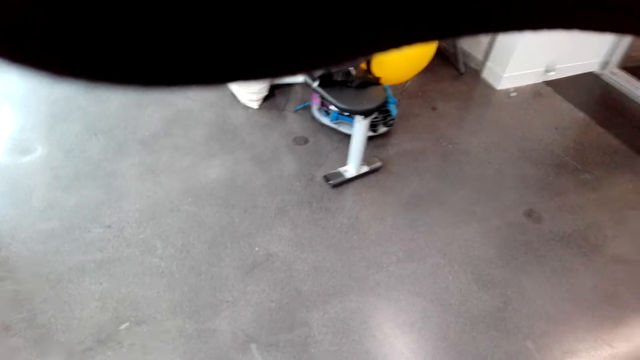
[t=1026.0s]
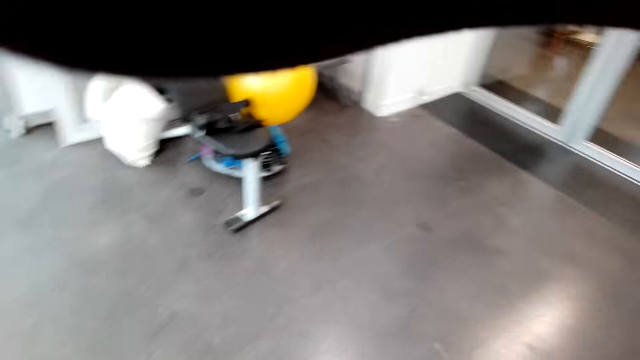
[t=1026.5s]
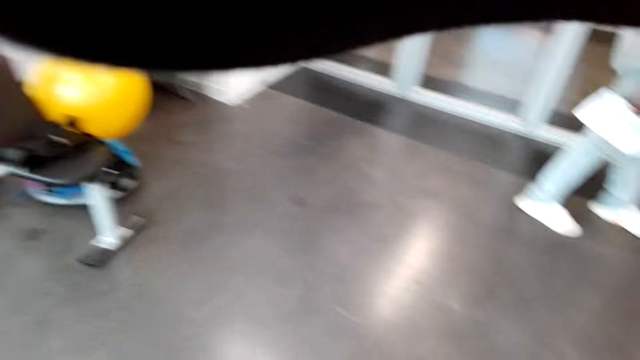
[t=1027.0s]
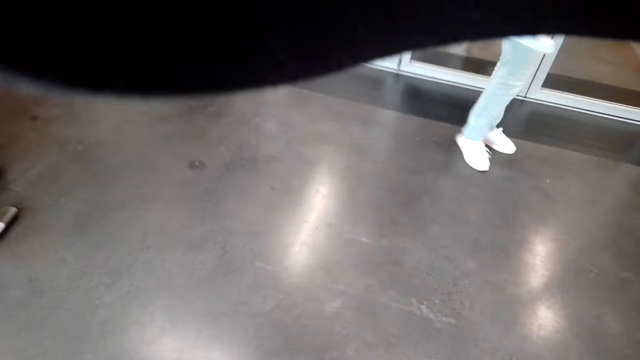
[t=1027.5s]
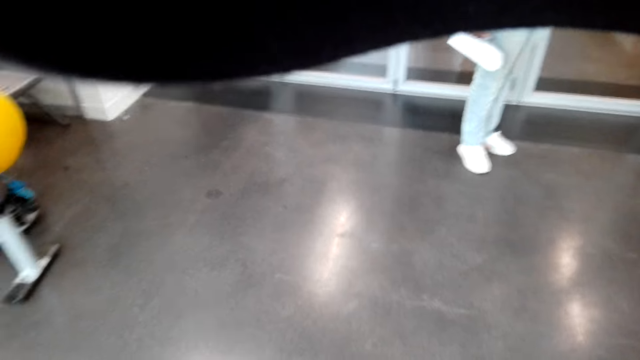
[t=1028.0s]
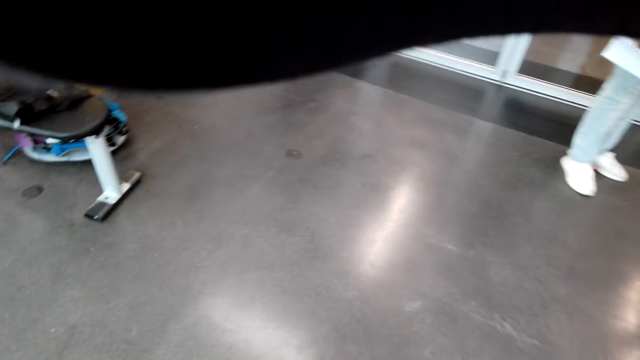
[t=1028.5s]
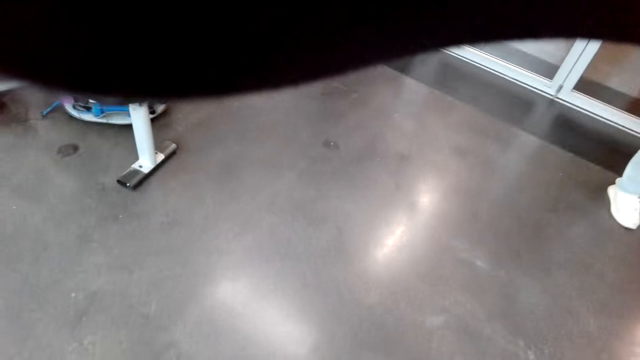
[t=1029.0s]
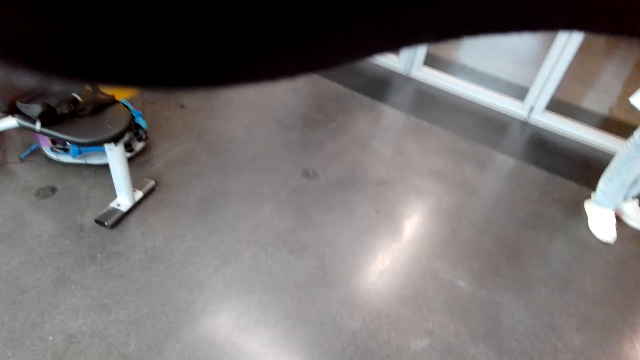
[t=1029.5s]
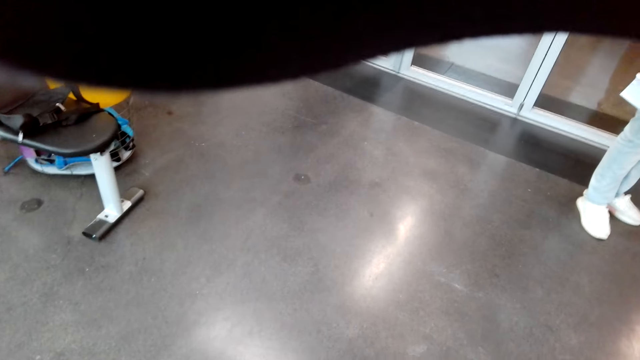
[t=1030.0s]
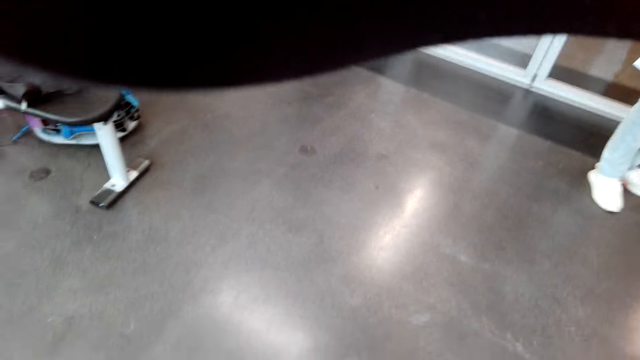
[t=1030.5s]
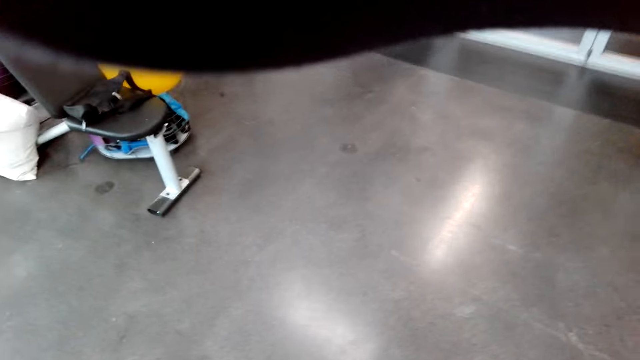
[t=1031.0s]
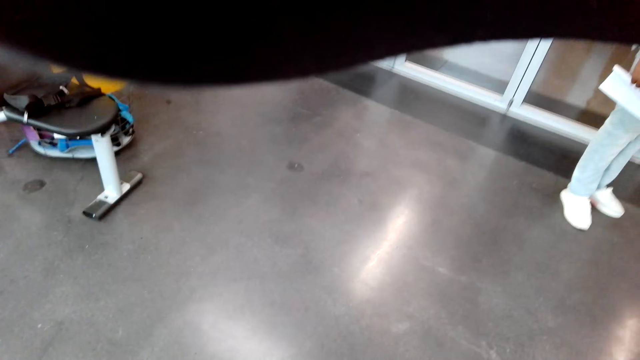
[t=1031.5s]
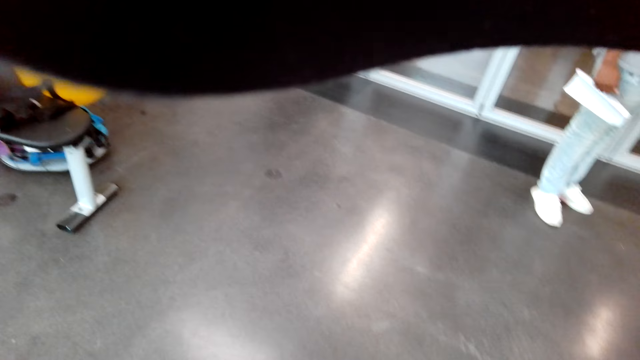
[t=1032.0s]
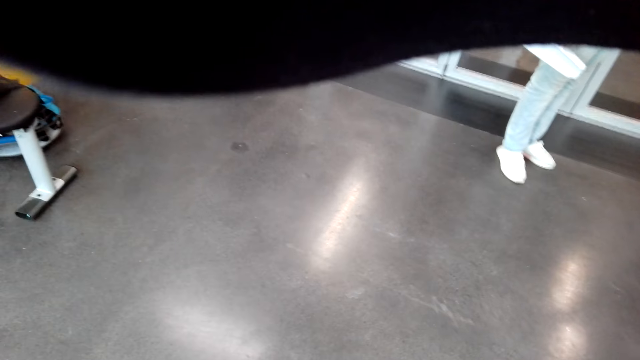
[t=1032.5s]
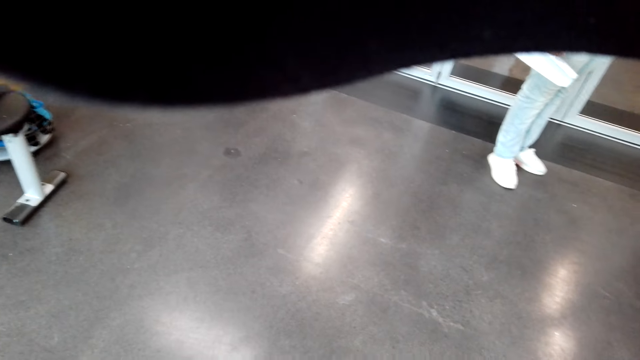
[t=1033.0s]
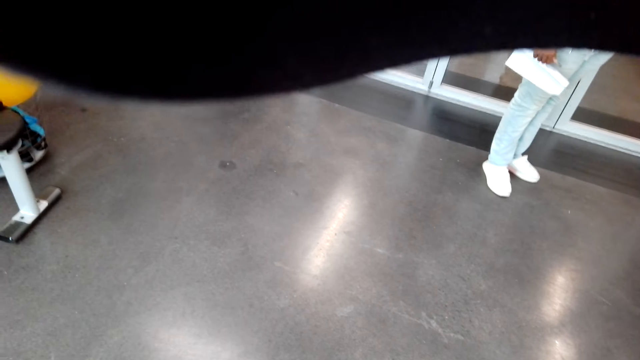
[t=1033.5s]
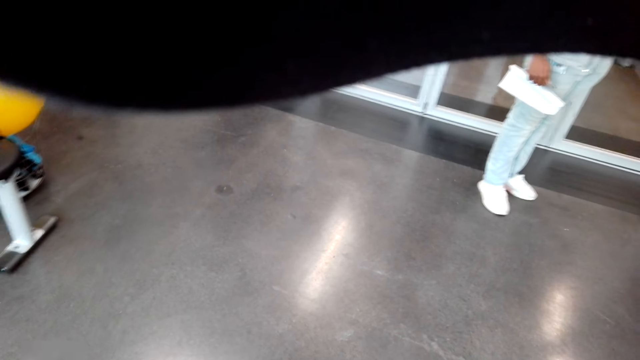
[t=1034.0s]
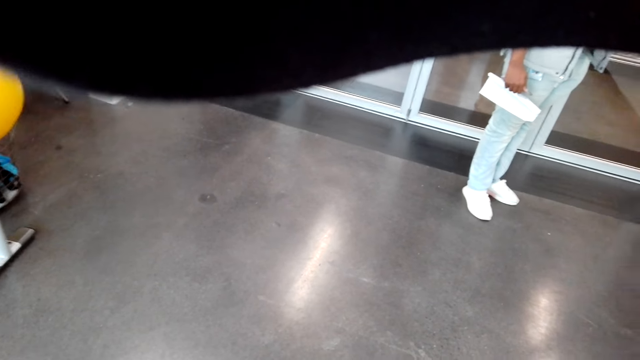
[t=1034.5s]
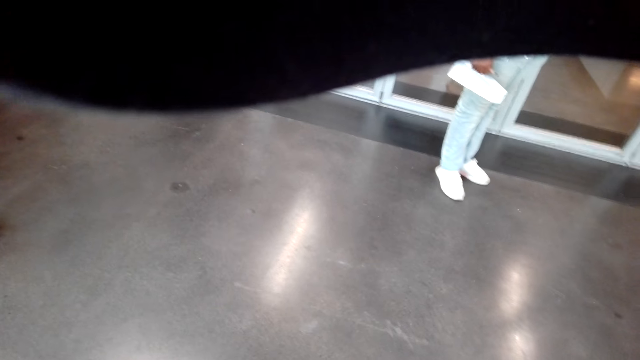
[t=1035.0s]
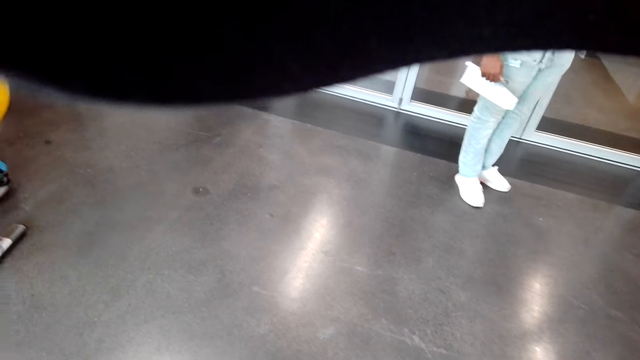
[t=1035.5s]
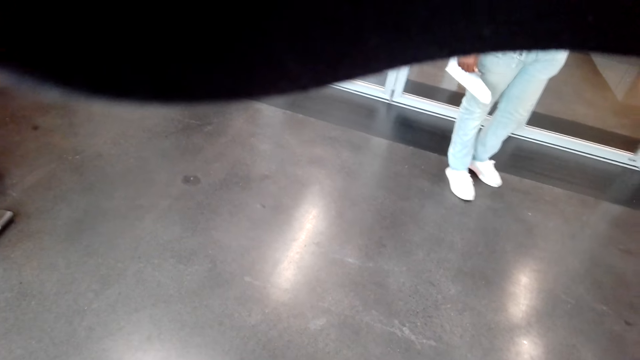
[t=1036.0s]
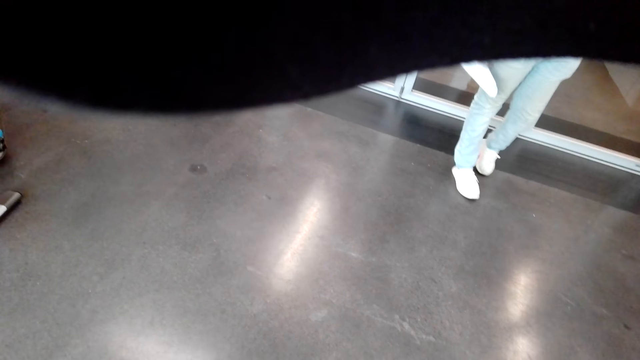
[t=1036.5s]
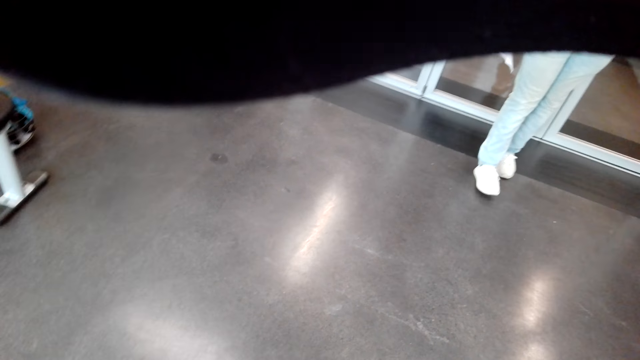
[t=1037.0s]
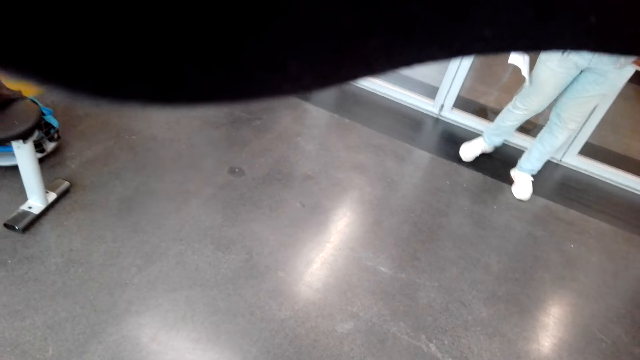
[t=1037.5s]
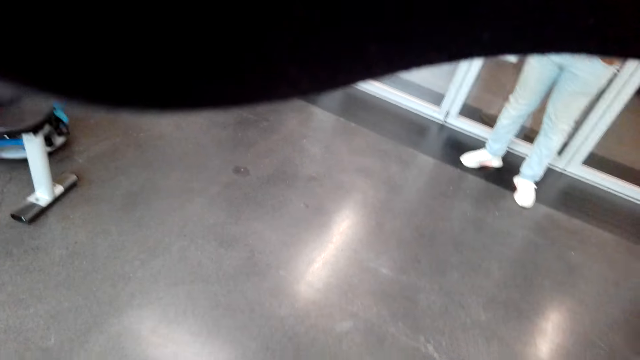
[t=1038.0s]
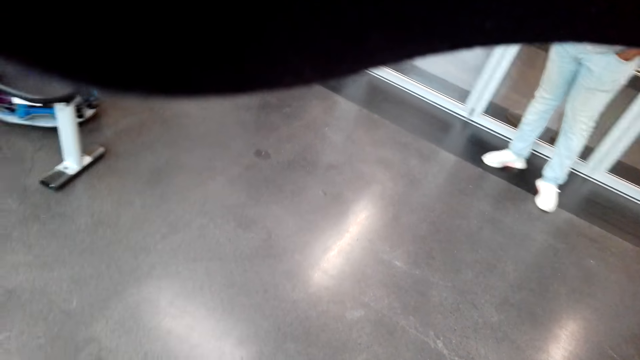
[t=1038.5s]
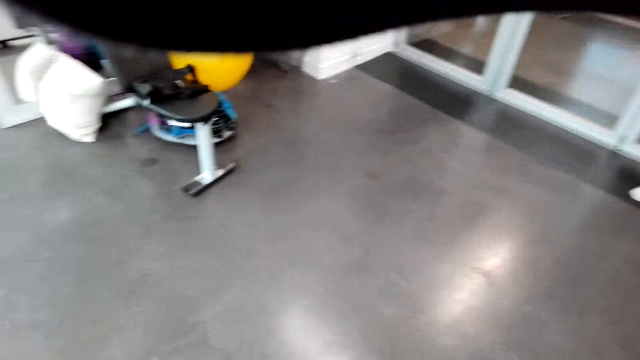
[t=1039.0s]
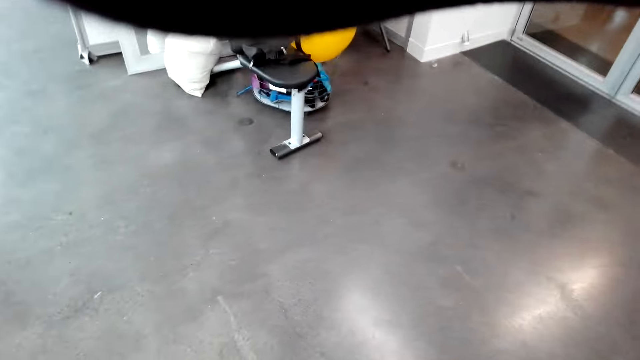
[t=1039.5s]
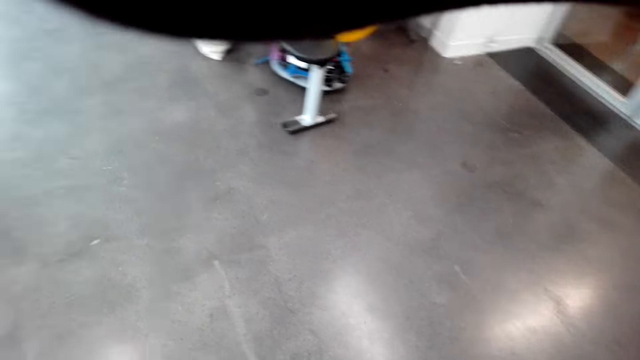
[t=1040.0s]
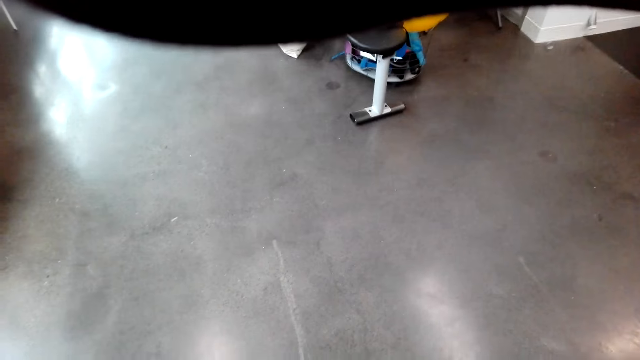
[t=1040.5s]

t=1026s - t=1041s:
A person stands in the room. The person moves in the room.

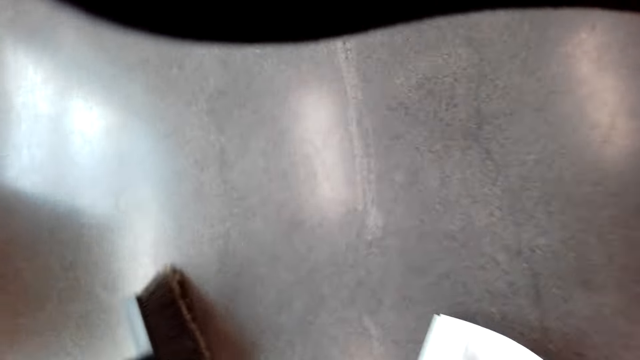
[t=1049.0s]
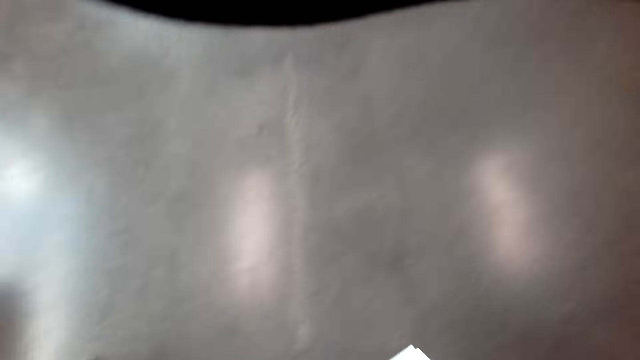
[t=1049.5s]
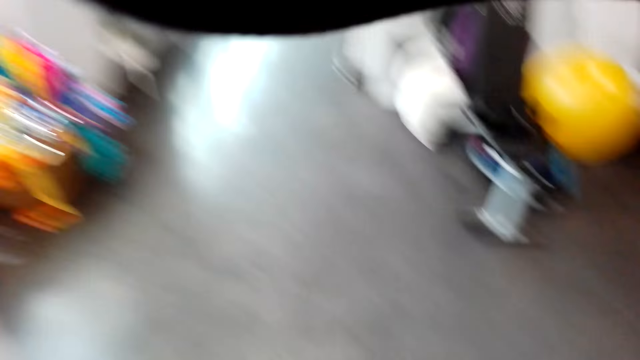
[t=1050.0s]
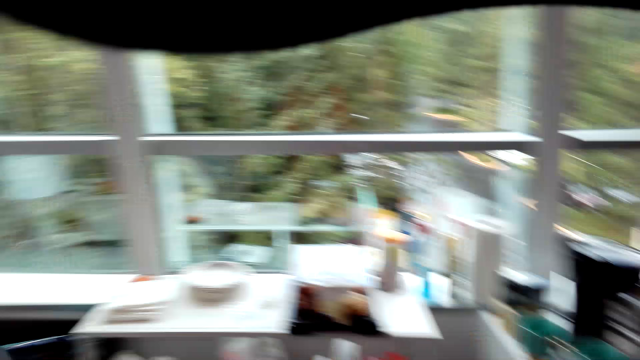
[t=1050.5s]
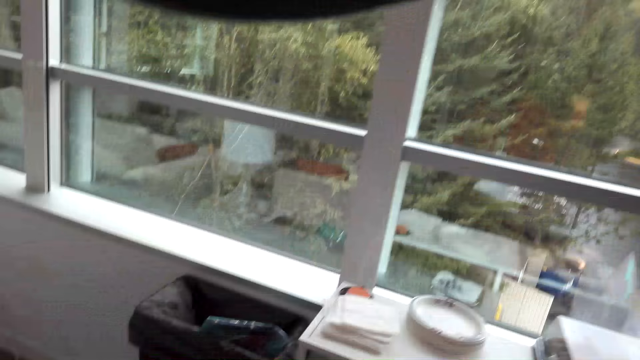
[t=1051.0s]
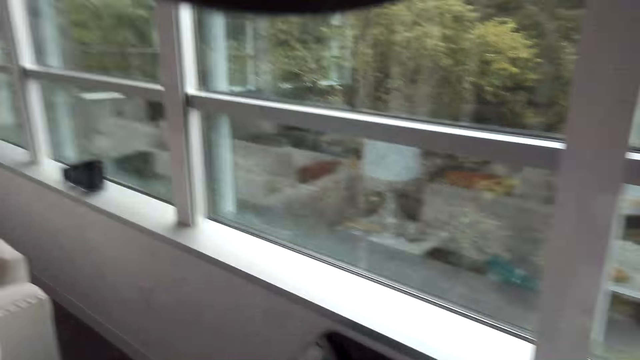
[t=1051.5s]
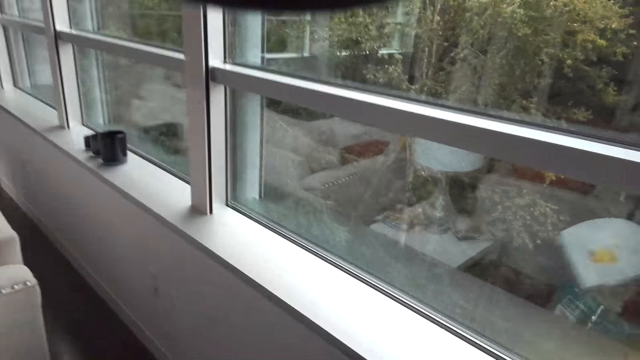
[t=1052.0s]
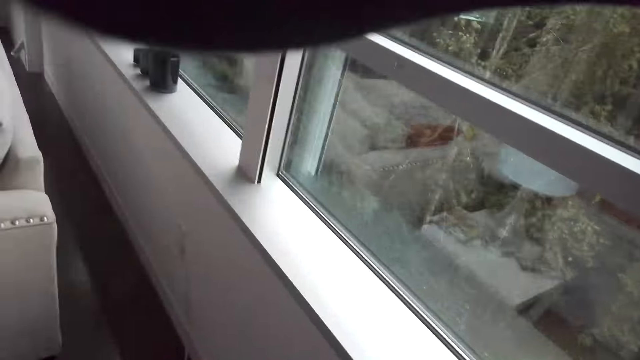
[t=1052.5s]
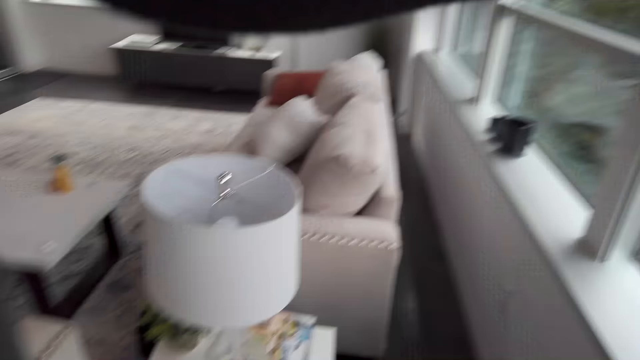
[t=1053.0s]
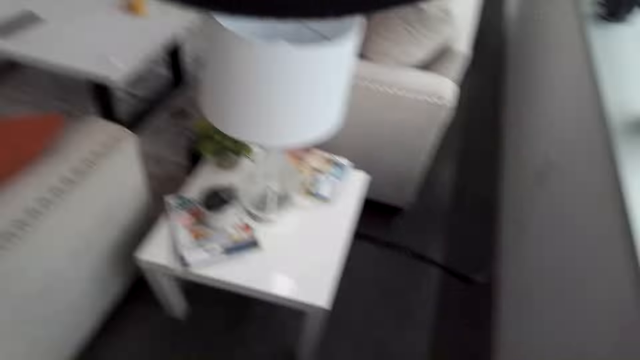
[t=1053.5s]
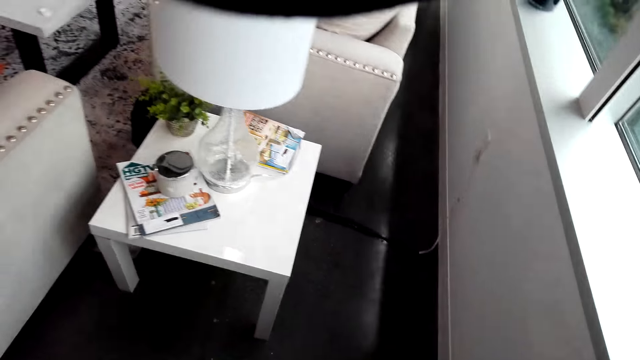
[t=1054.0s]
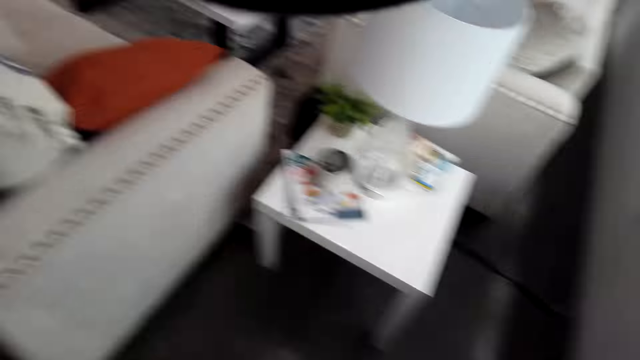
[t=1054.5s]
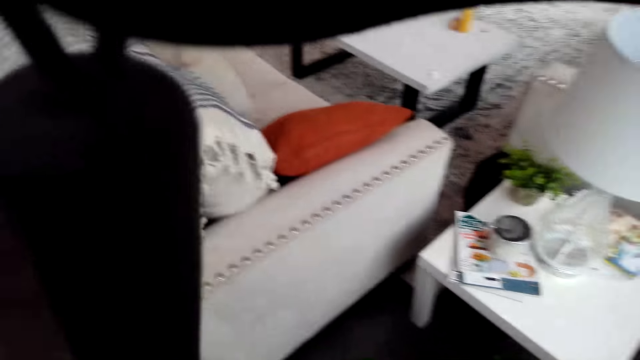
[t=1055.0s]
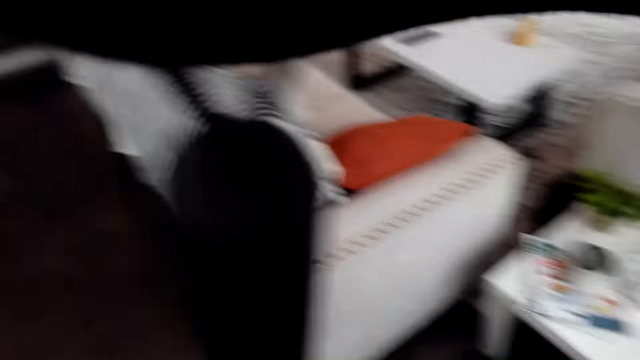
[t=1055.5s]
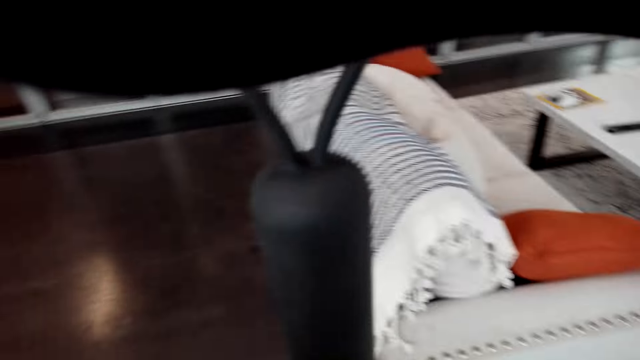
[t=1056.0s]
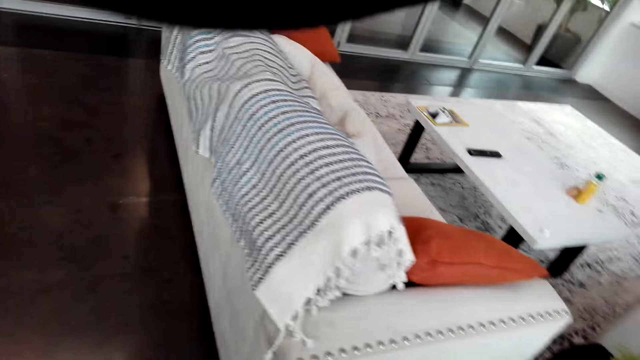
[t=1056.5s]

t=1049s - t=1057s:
The camera wearer picks up the dirt with the dustpan. They move in the room and throw the dirt in the dustbin.
